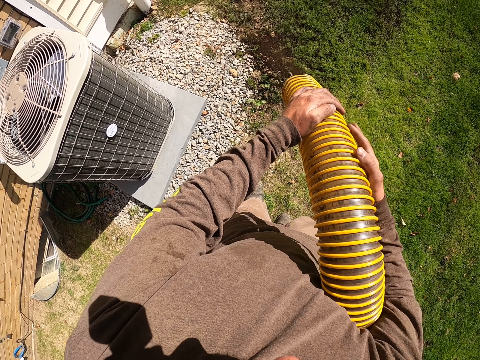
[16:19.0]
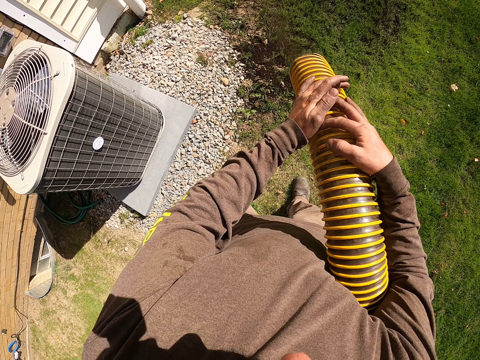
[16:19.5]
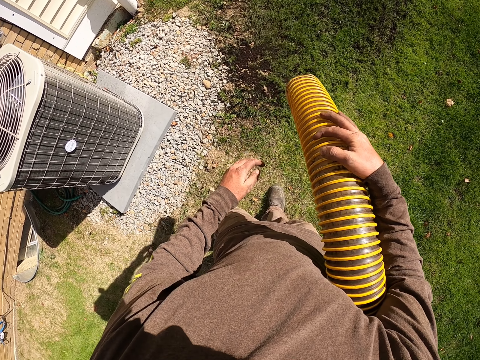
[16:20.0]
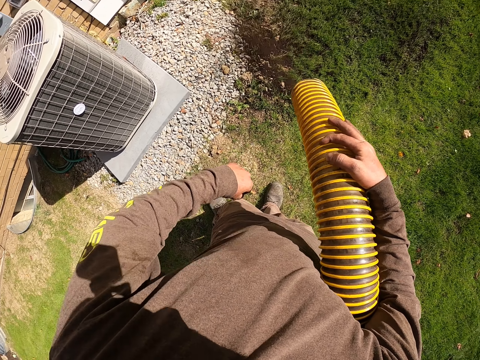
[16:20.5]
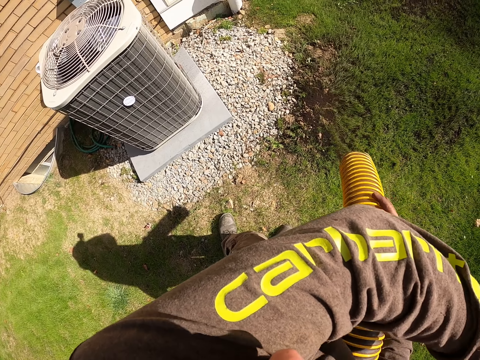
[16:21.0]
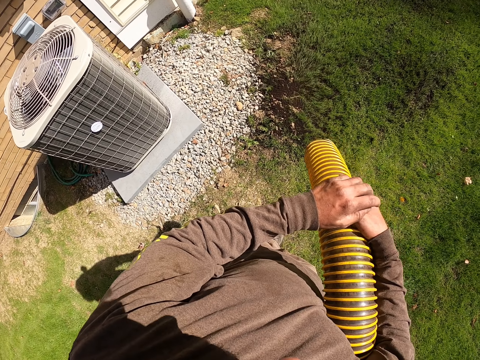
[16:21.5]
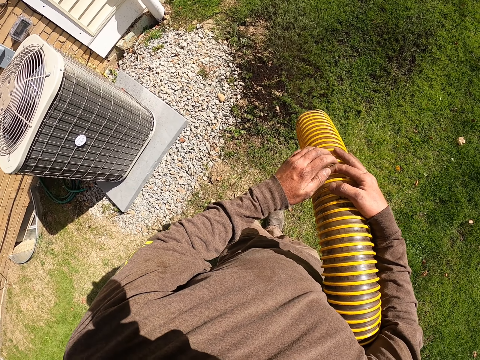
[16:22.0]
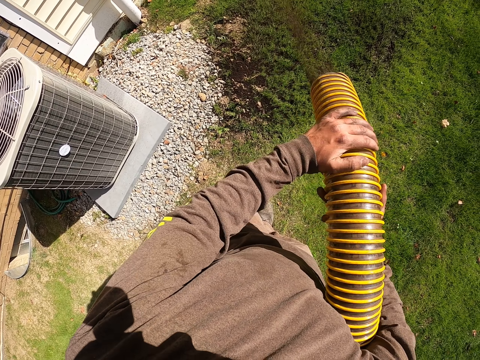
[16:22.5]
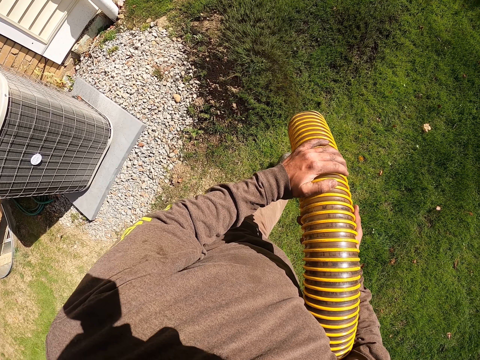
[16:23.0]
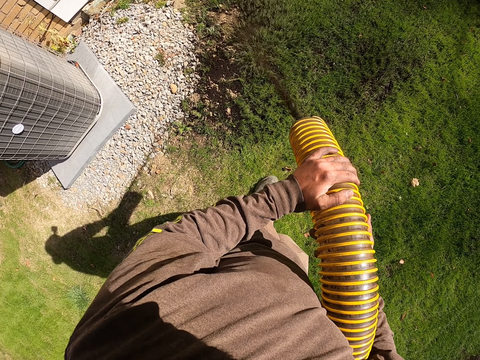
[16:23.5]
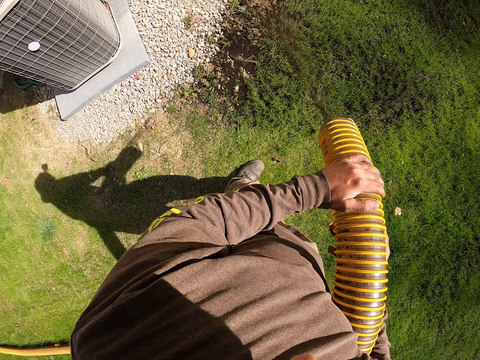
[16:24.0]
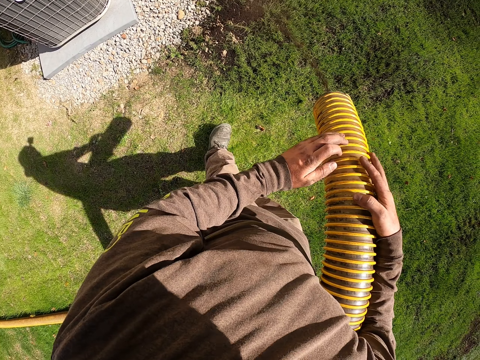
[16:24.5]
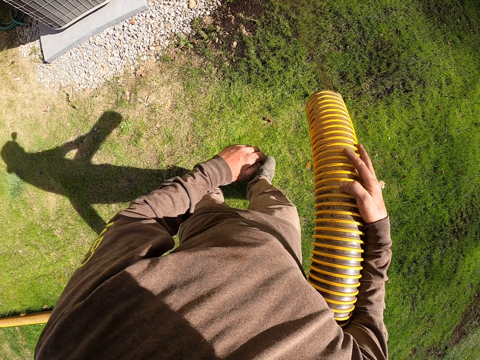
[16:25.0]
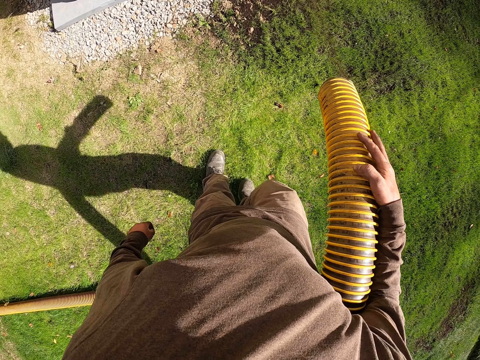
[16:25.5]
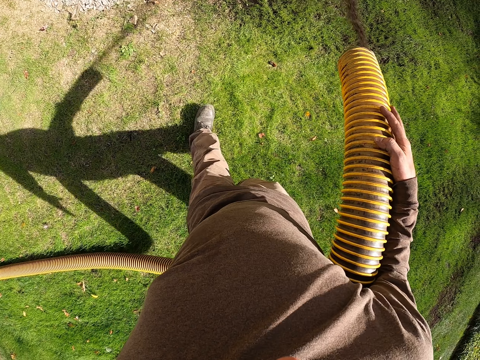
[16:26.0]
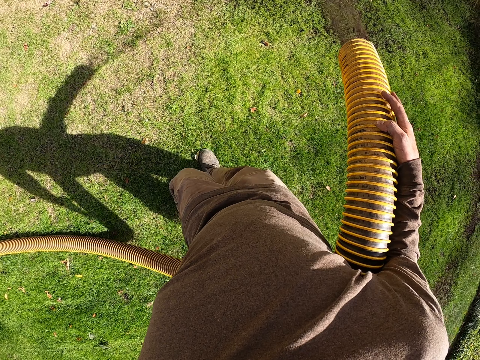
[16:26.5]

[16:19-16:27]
The camera wearer wipes their face with a cloth sleeve. They spray soil round on the garden.

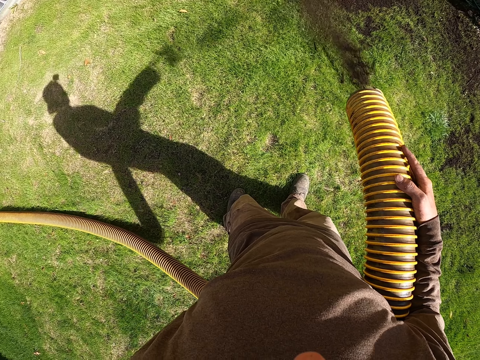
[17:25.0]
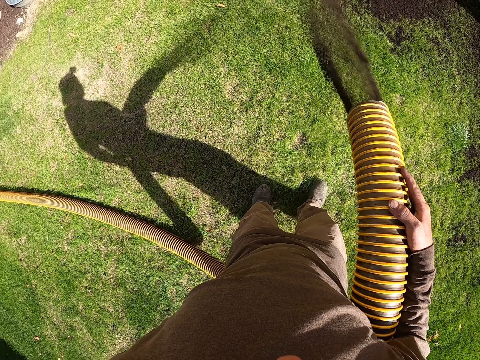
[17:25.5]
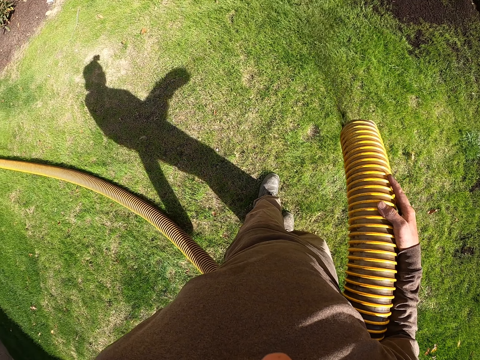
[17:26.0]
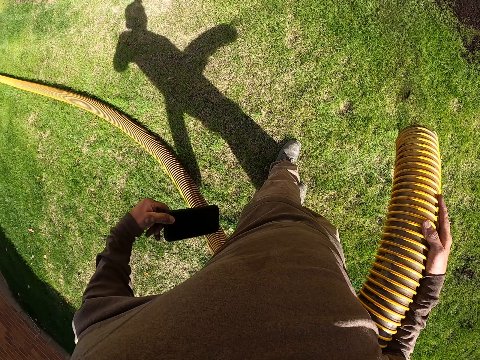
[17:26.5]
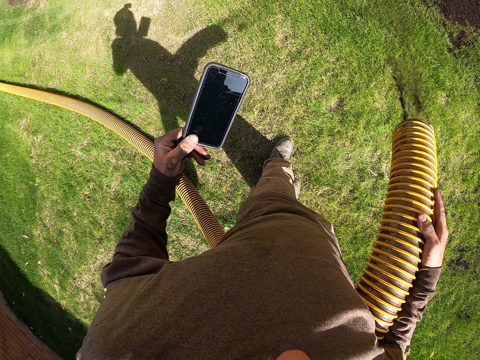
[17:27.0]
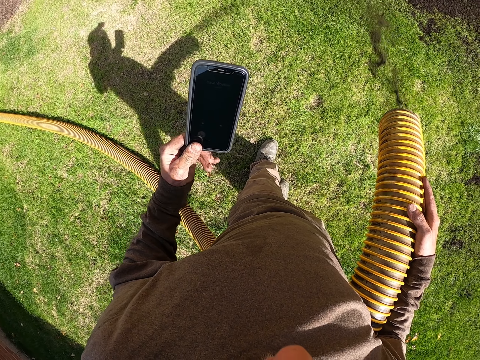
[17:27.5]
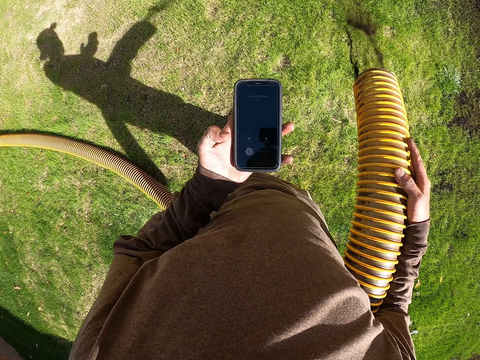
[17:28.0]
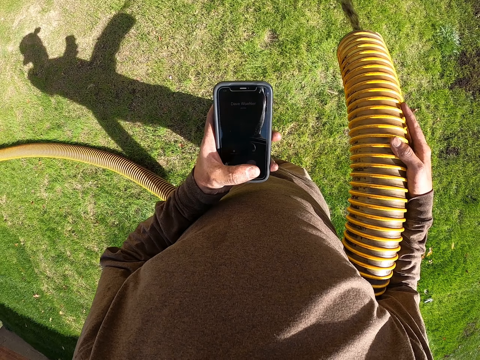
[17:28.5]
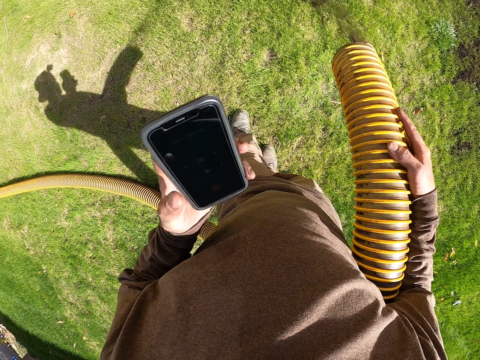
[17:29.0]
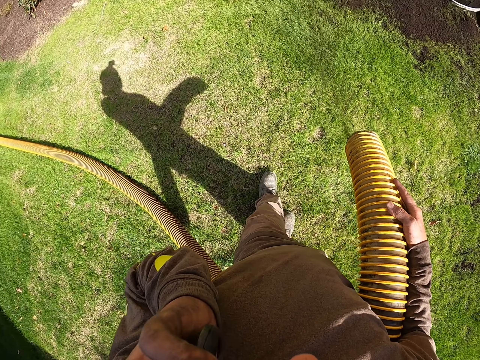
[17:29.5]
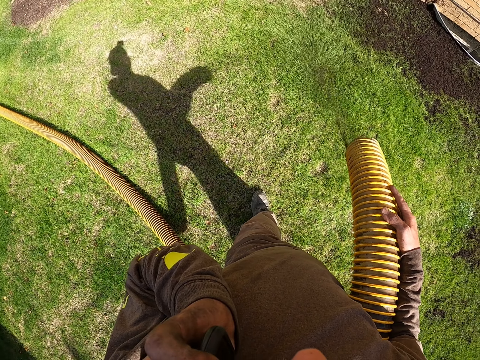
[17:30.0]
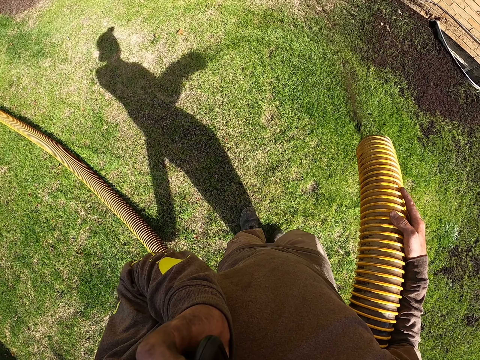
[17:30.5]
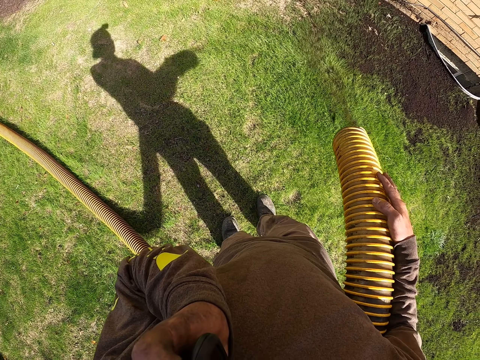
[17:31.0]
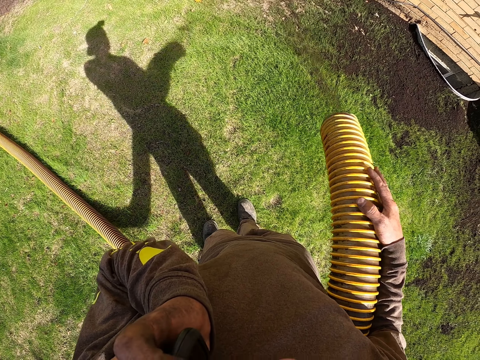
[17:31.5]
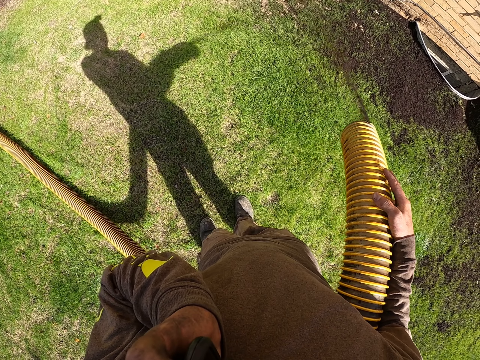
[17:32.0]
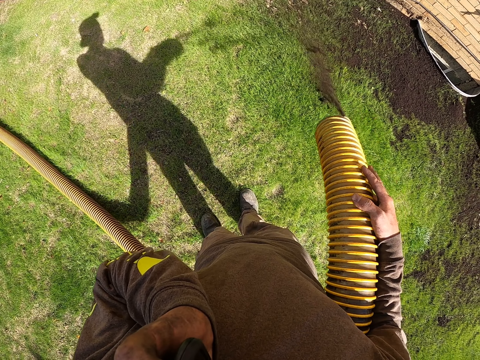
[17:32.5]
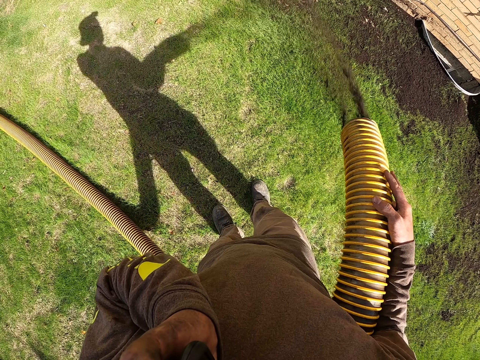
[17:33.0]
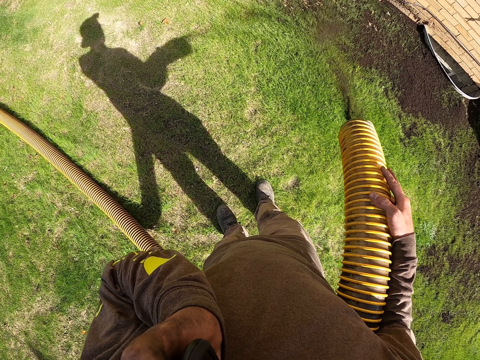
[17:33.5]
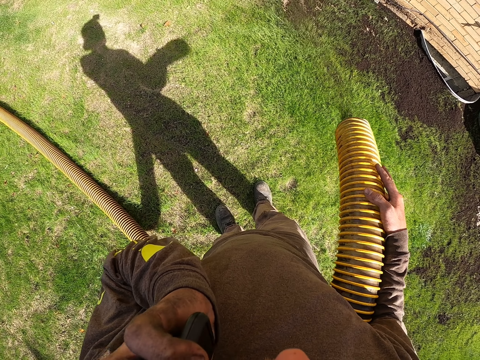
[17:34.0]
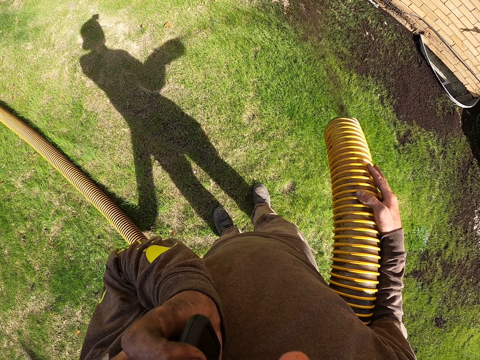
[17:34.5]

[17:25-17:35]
The camera wearer takes the phone out of his pocket. He uses the phone. He receives a phone call on the phone. He converses on the phone. He sprays soil round on the garden.

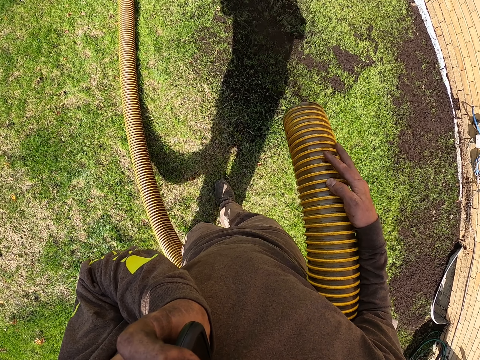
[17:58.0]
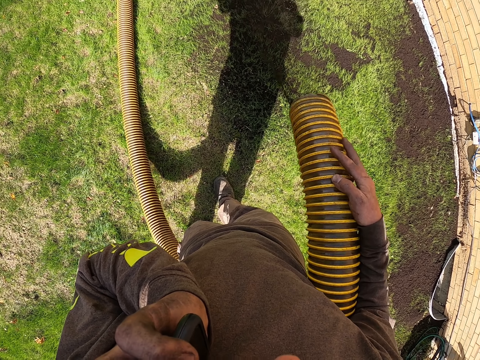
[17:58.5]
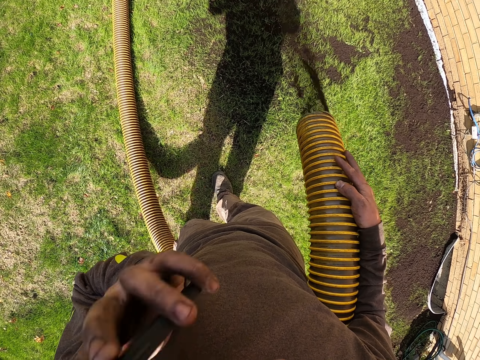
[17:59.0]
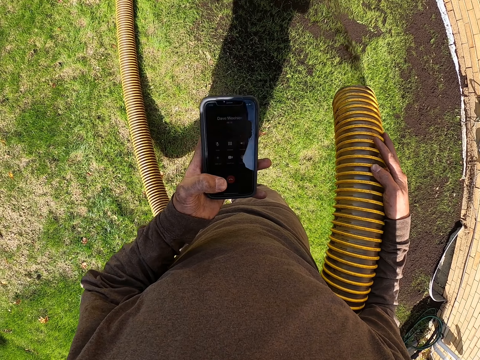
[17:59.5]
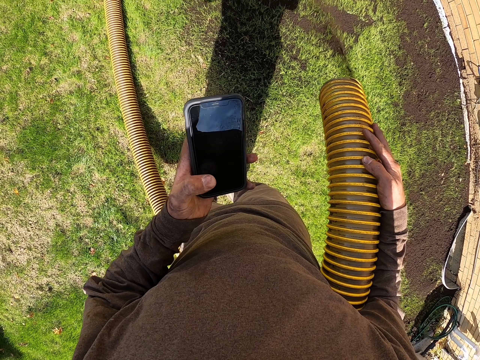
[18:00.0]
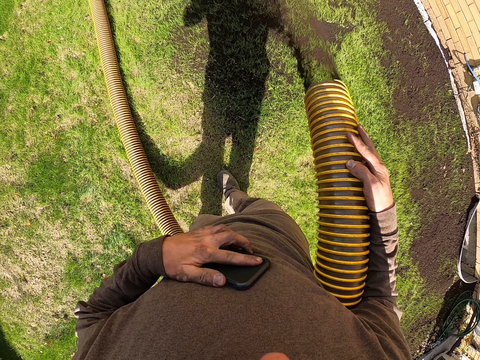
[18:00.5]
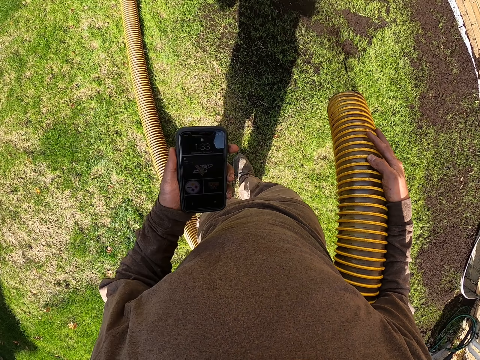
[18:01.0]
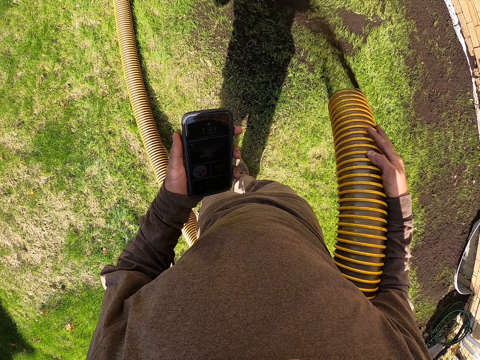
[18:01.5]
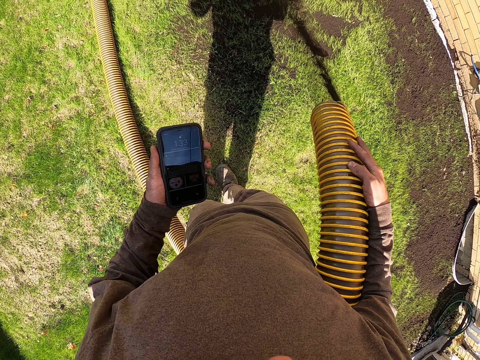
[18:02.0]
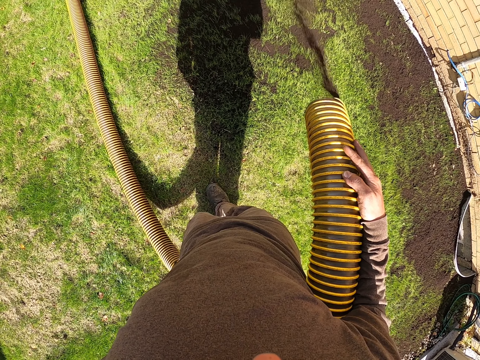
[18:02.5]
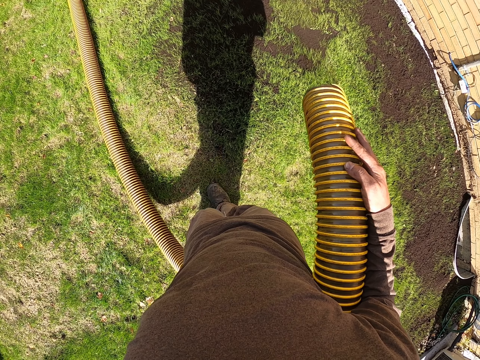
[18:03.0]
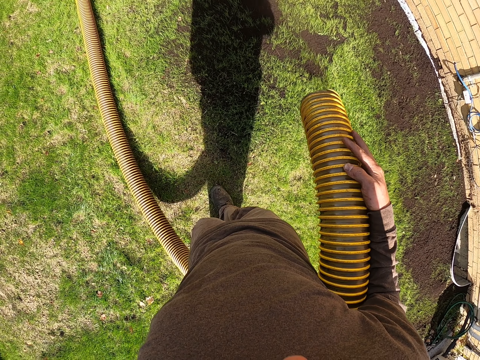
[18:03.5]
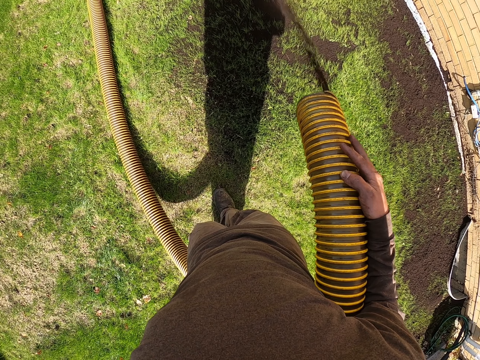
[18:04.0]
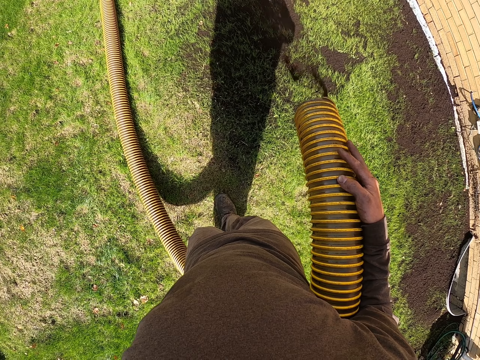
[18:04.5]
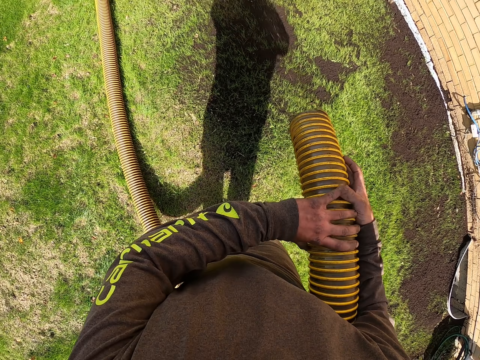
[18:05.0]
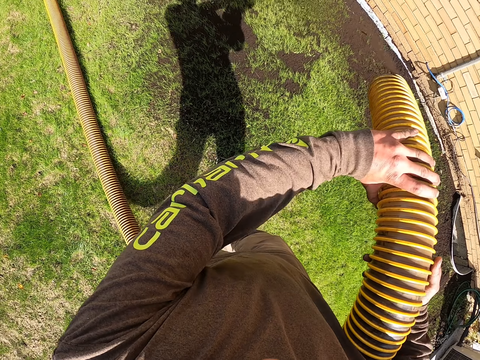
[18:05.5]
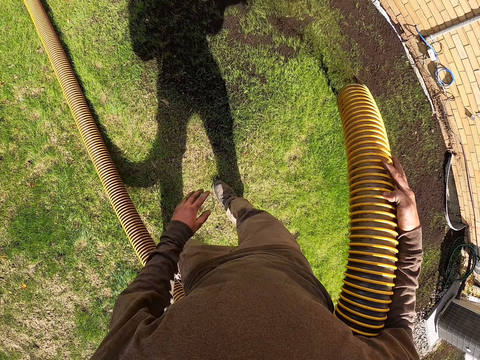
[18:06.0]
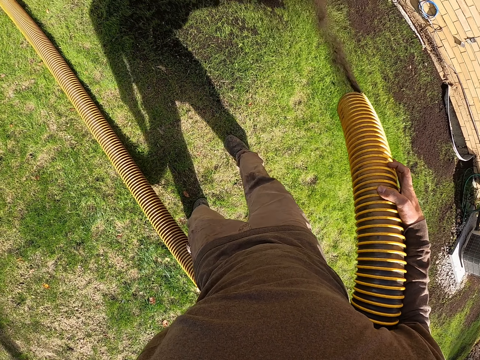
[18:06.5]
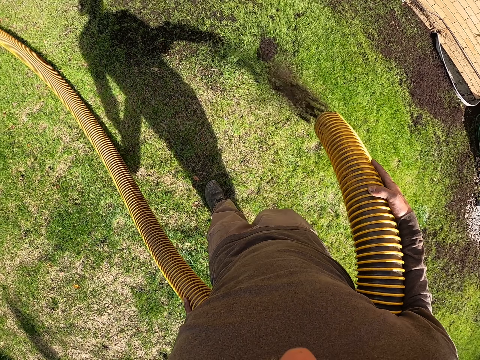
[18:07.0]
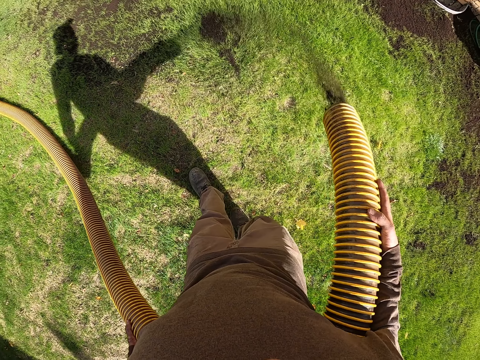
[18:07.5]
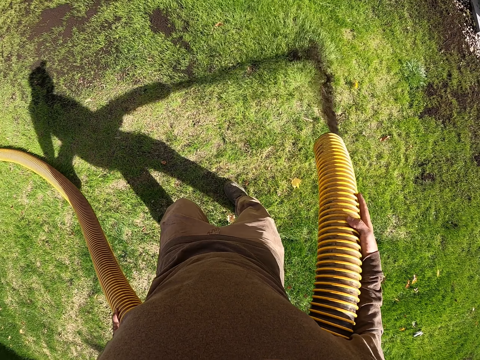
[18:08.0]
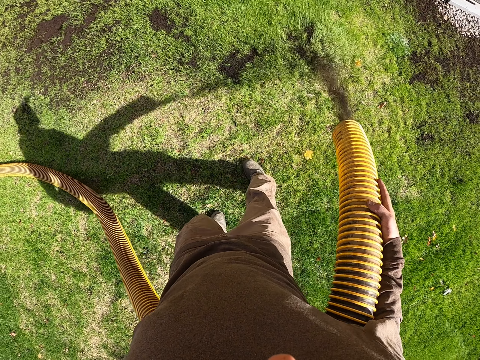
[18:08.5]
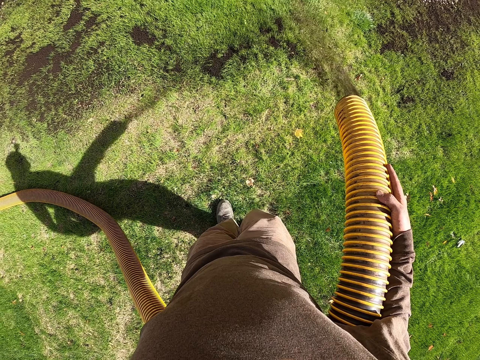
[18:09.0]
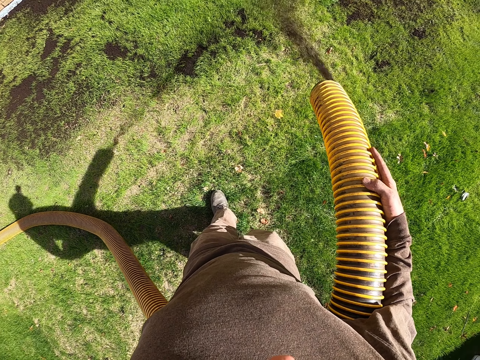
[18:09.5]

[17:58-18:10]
The camera wearer hangs up the call on the phone. He wipes the phone screen on his cloth. He stares at the phone. He puts the phone in his pocket. He positions the soil pipe in his hands. He sprays soil on the ground.
